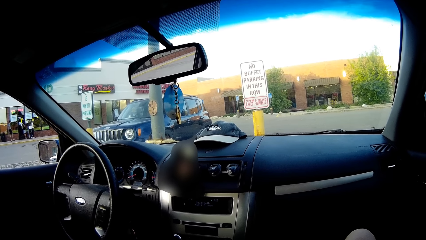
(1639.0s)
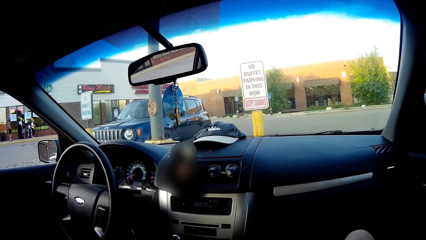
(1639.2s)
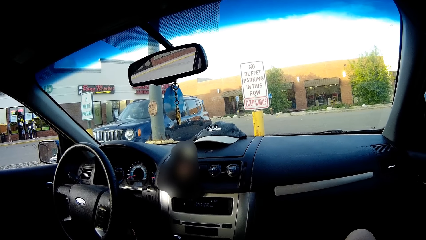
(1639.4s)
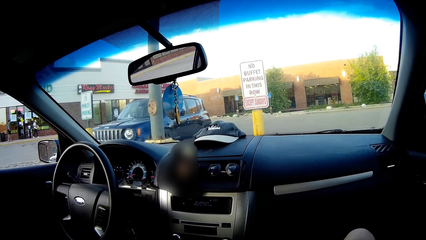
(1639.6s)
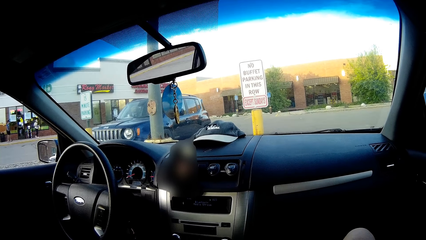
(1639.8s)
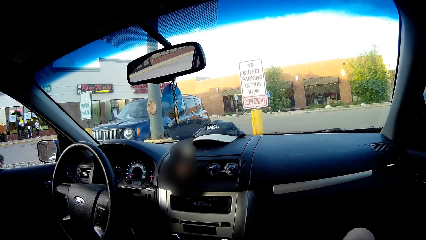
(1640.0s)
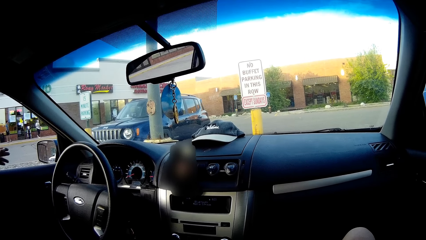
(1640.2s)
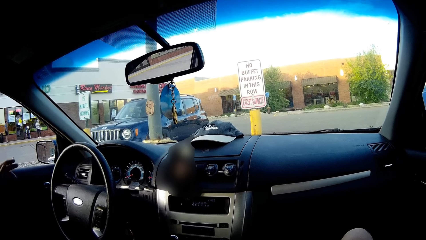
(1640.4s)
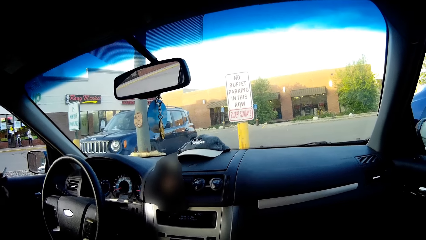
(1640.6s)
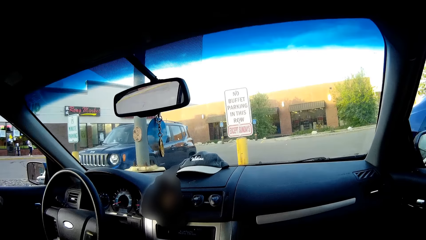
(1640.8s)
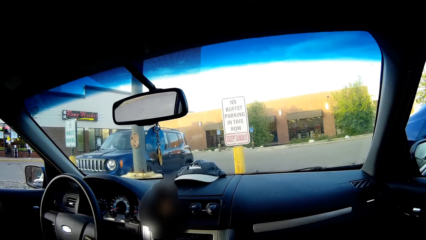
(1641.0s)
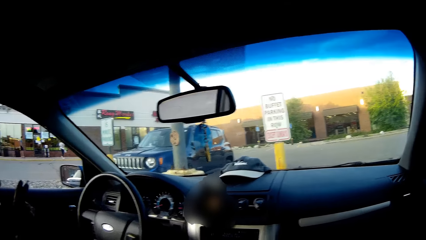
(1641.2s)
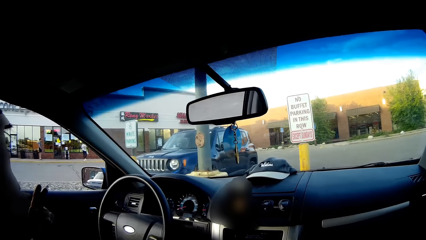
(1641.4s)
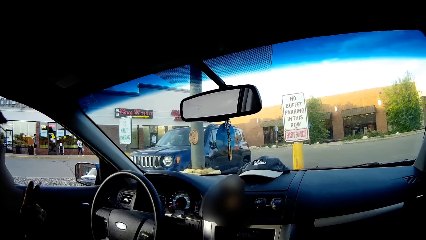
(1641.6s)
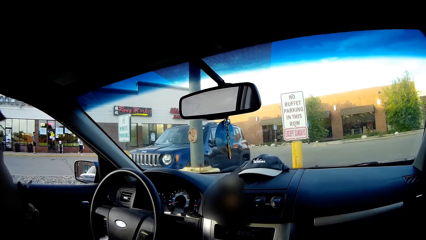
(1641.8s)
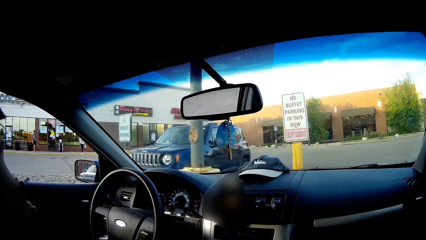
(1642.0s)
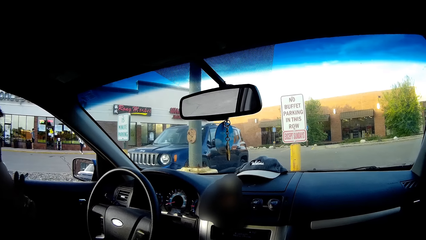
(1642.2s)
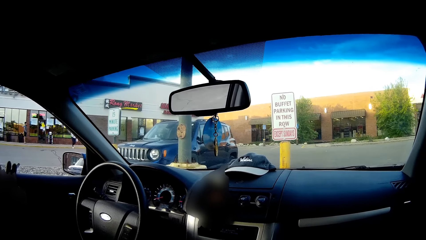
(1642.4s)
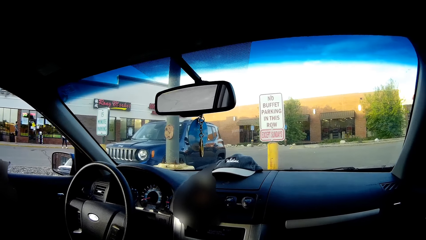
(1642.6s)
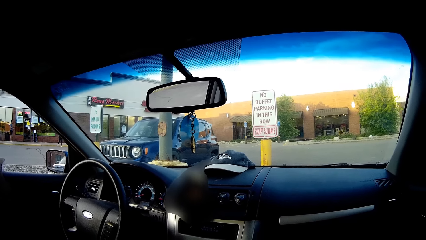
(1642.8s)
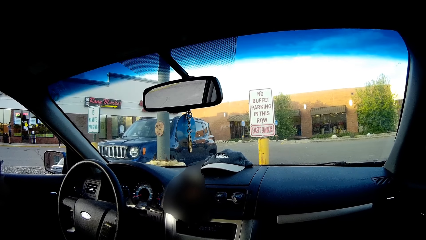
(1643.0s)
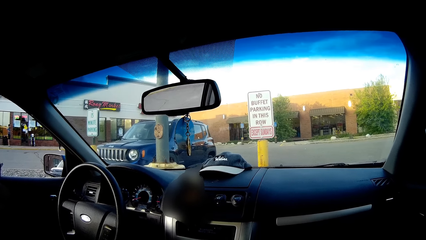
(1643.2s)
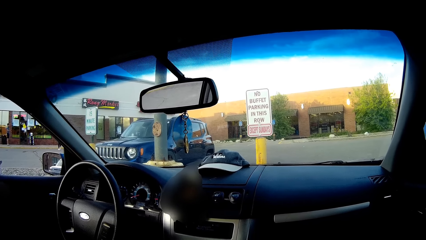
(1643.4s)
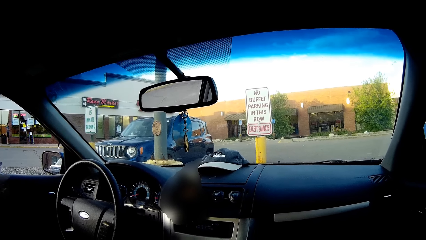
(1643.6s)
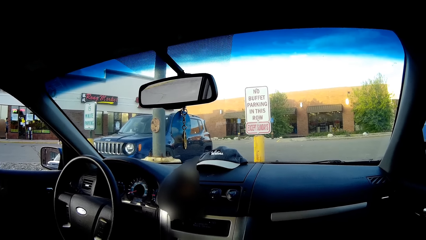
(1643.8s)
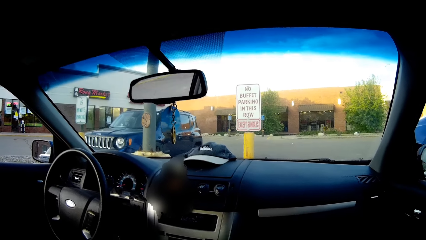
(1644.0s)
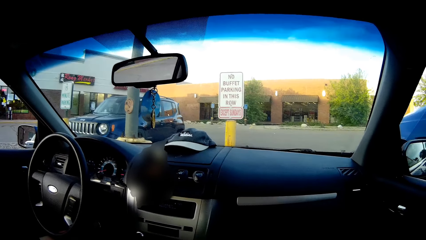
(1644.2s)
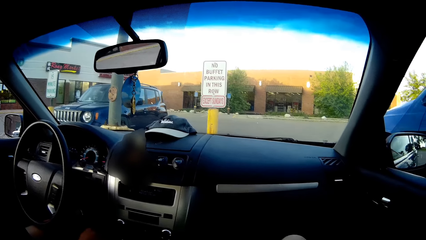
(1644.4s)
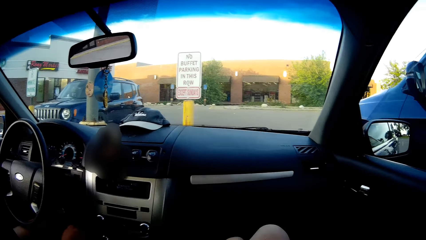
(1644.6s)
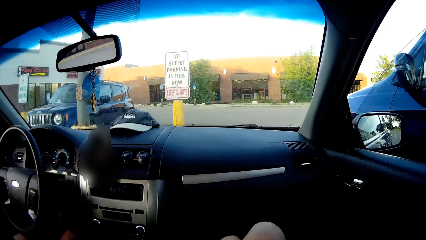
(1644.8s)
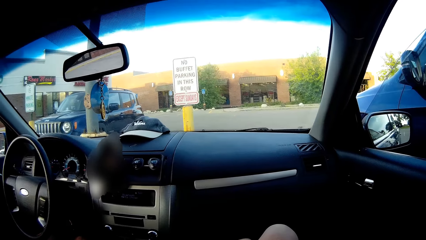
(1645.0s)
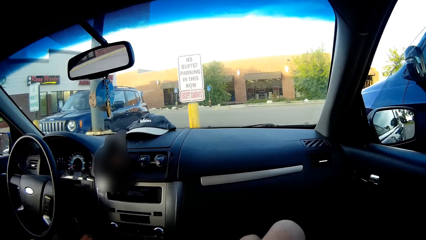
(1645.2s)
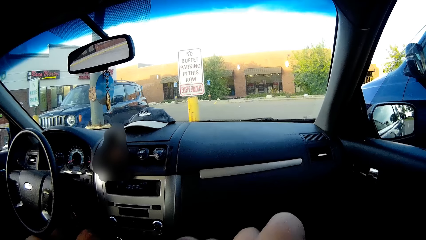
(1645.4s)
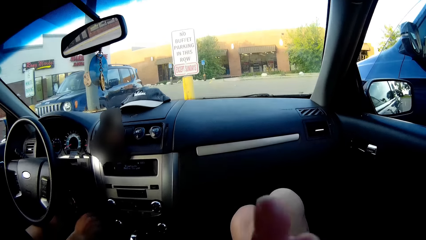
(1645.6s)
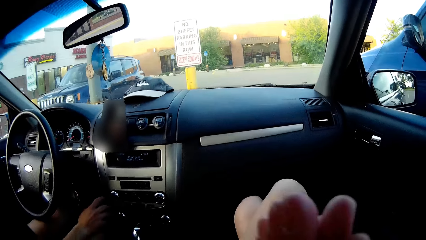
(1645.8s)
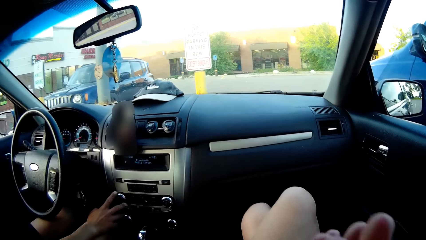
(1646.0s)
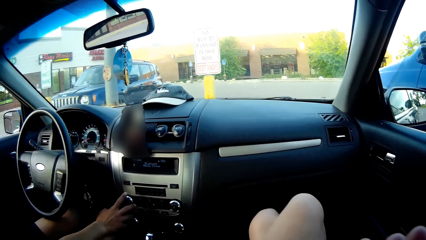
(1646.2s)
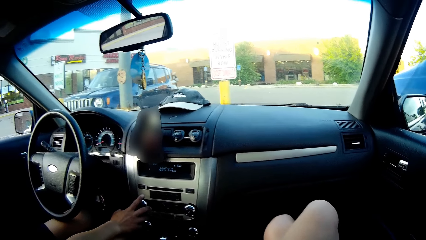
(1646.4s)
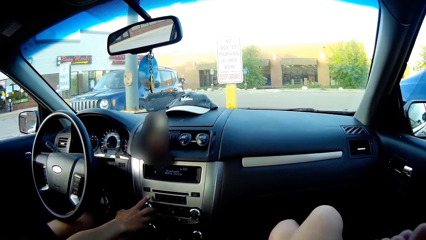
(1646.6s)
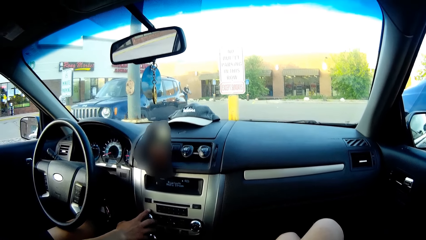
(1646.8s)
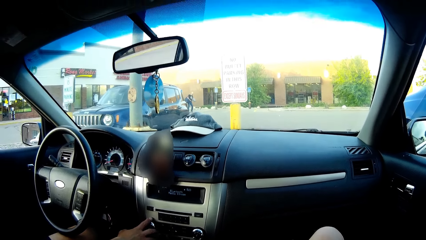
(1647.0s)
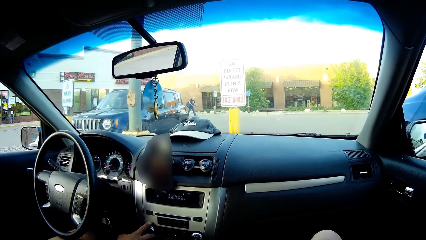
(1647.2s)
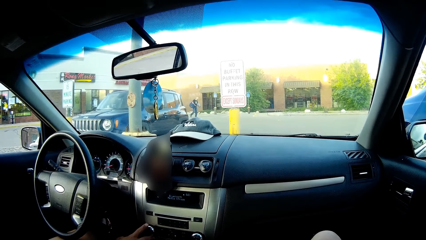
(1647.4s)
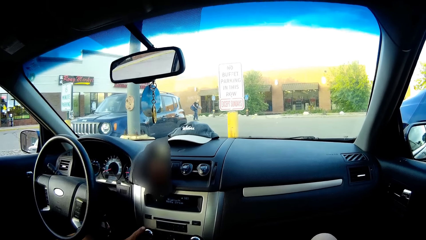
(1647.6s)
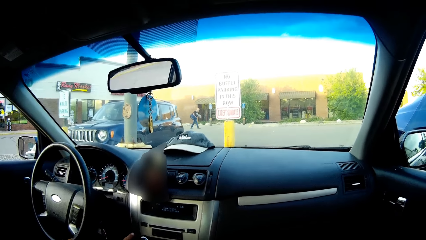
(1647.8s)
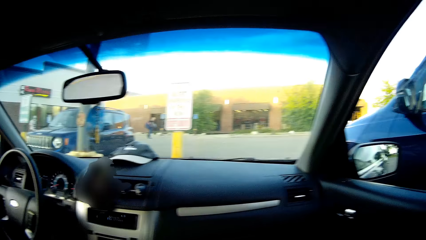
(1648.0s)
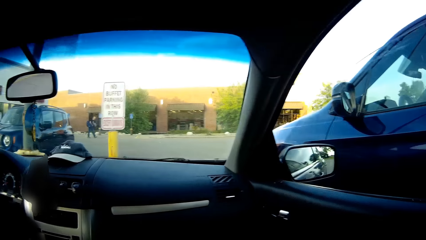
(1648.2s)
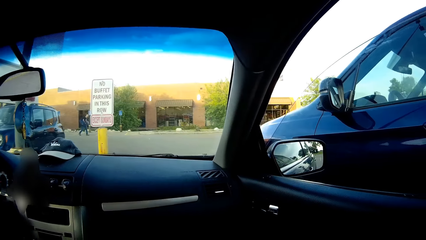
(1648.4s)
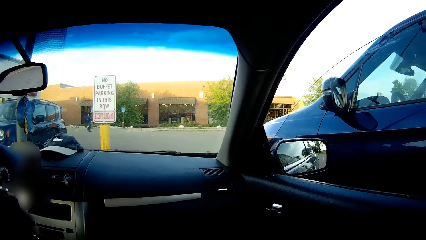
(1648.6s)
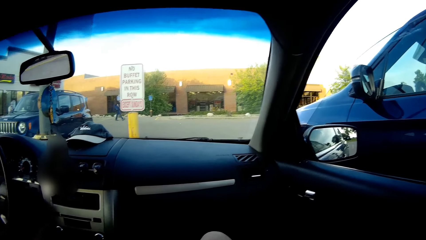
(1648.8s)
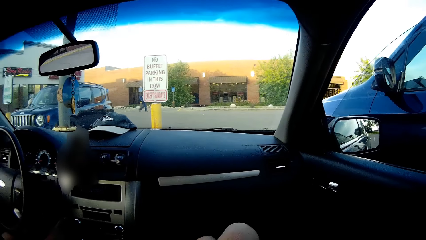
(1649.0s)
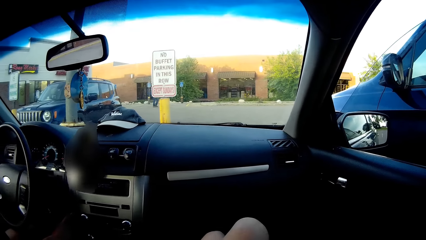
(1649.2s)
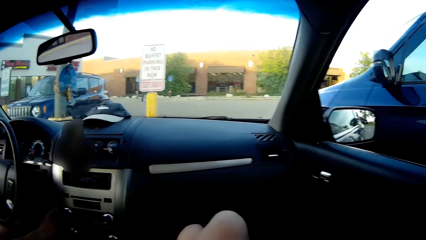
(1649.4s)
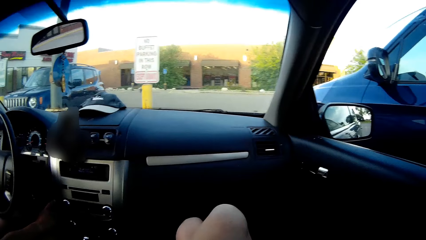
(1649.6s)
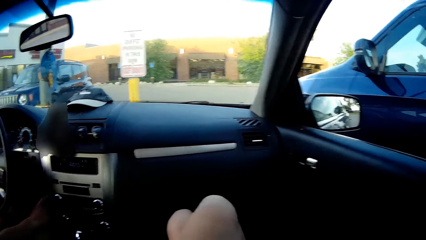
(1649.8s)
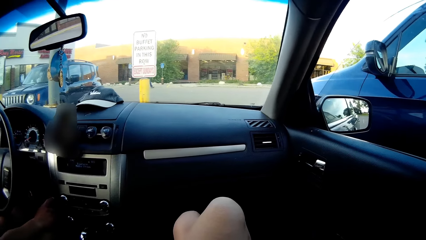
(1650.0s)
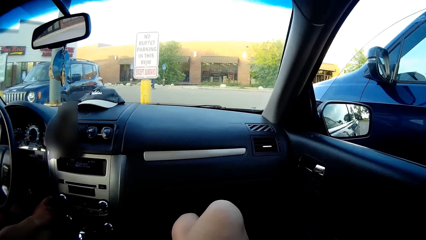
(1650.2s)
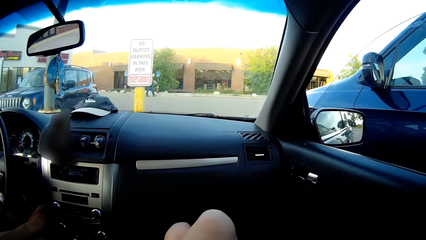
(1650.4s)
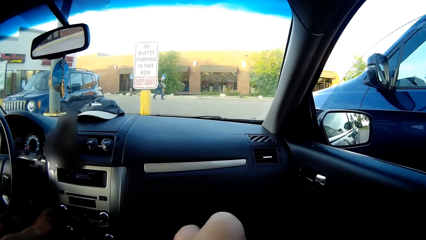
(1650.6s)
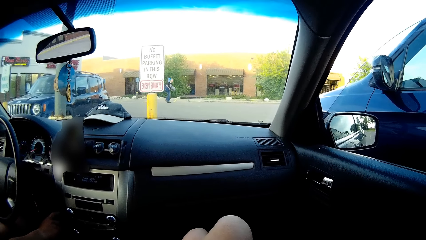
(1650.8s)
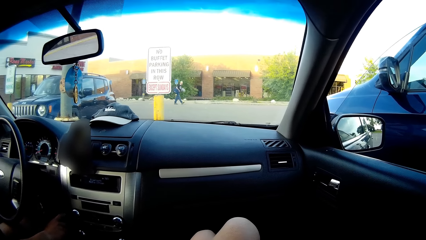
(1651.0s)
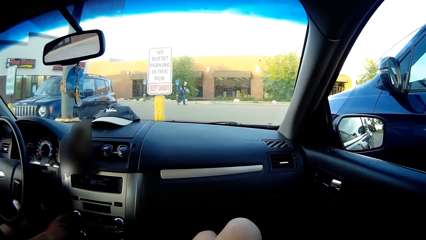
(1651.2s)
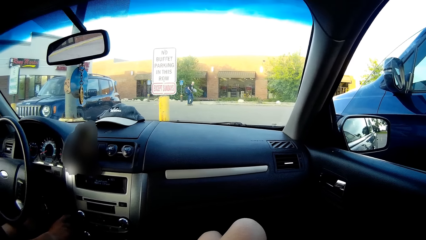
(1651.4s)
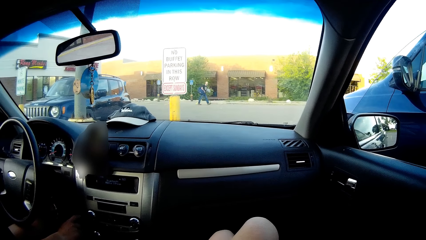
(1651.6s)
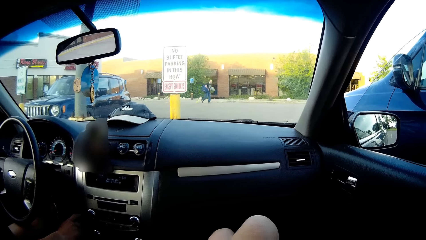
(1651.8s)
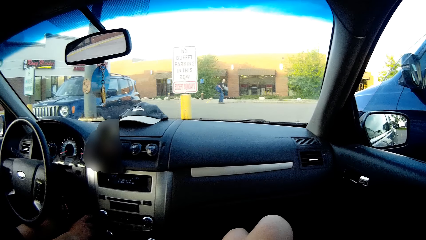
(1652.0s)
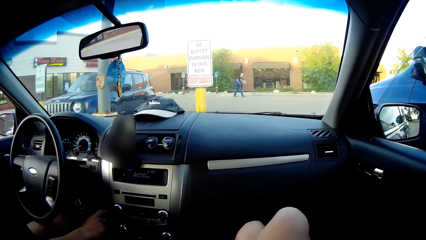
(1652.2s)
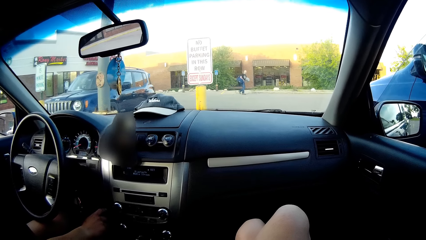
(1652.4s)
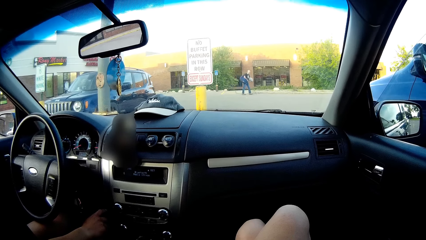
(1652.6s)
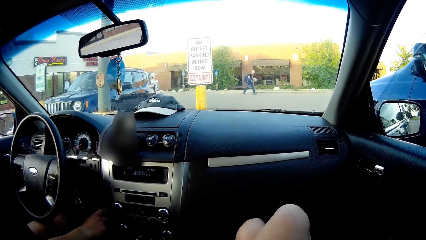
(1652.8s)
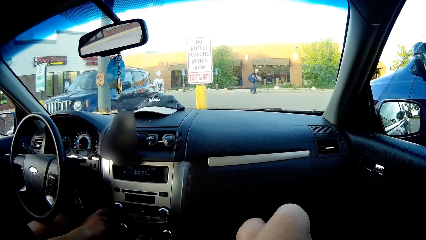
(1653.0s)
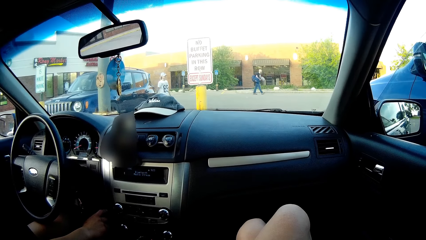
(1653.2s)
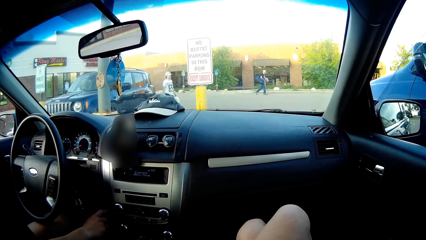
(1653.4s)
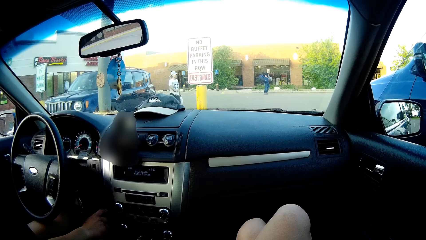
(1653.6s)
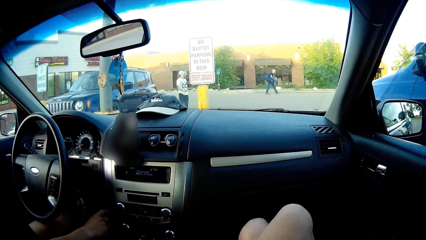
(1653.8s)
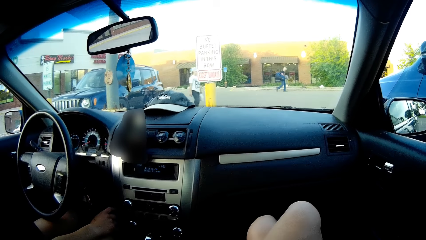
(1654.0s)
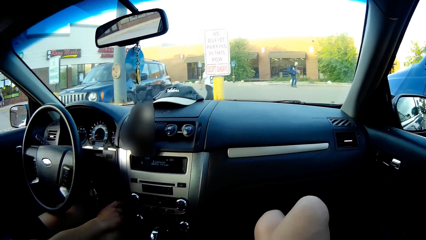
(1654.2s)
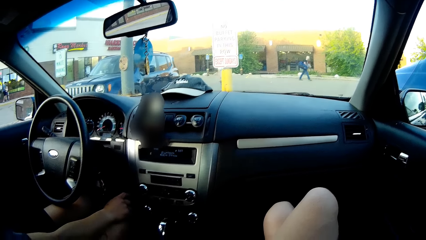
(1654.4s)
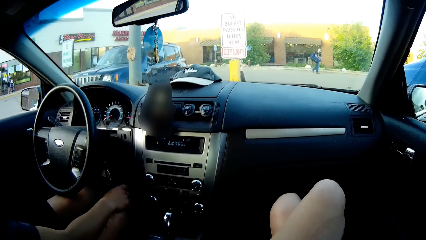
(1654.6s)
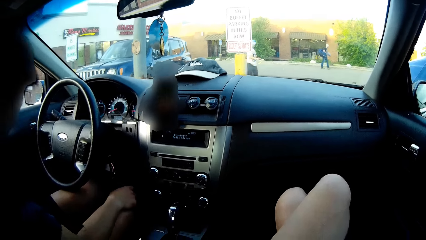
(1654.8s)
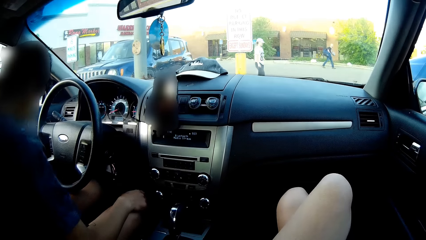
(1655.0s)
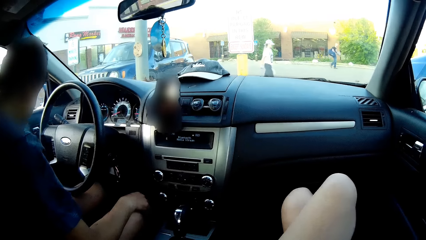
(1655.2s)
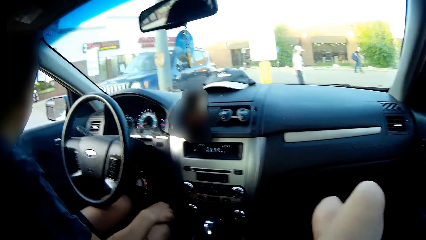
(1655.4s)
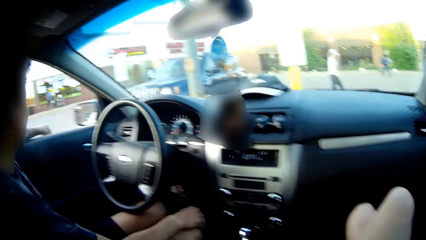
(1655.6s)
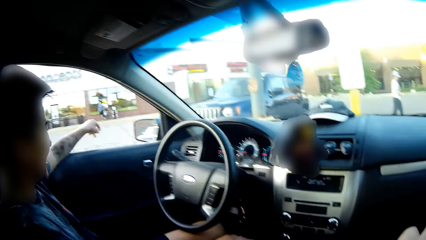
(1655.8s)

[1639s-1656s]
A man smokes a cigarette in his left hand. The man holds the cigarette. The man adjusts a volume button on the car music player.
